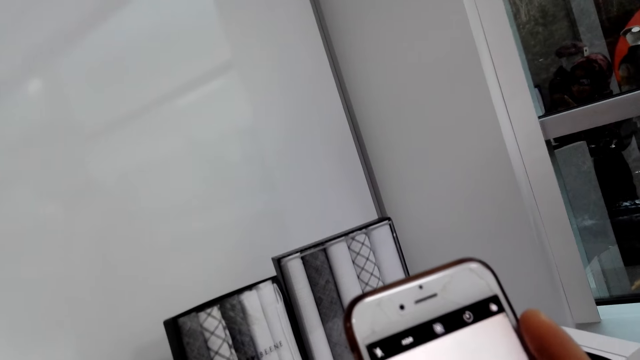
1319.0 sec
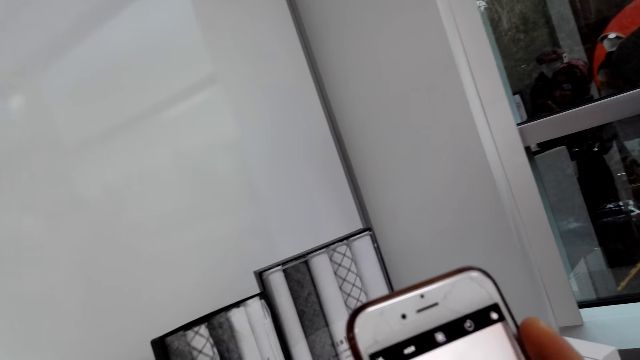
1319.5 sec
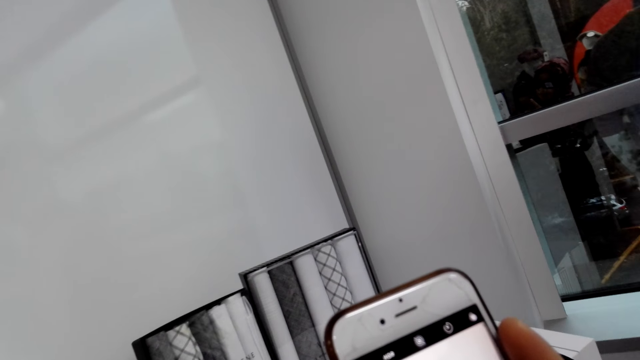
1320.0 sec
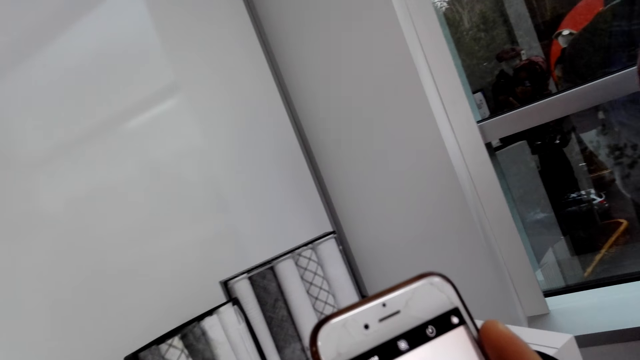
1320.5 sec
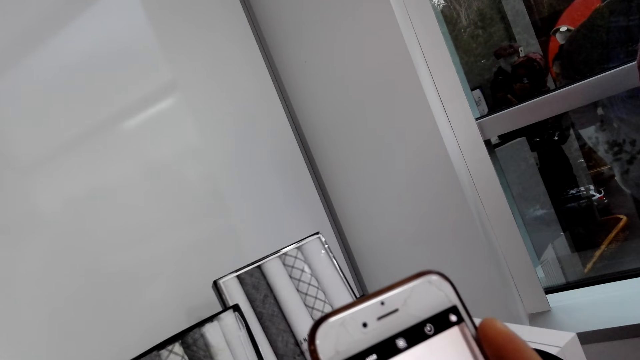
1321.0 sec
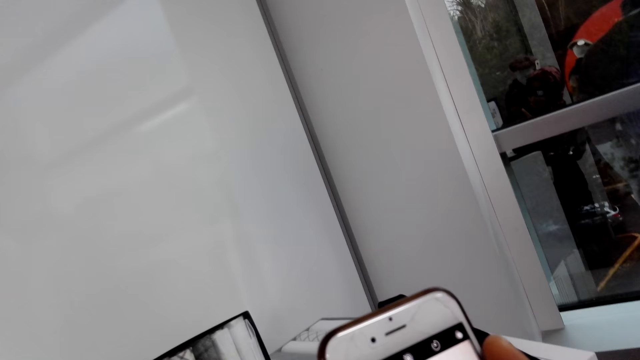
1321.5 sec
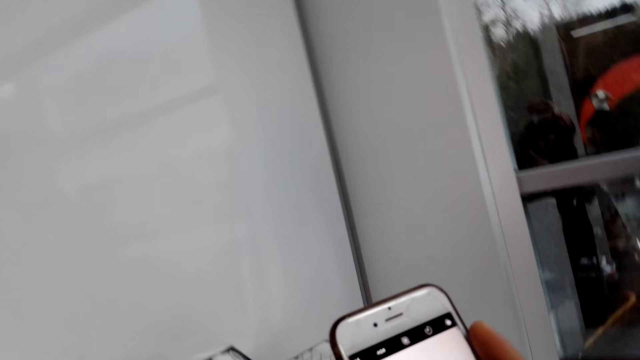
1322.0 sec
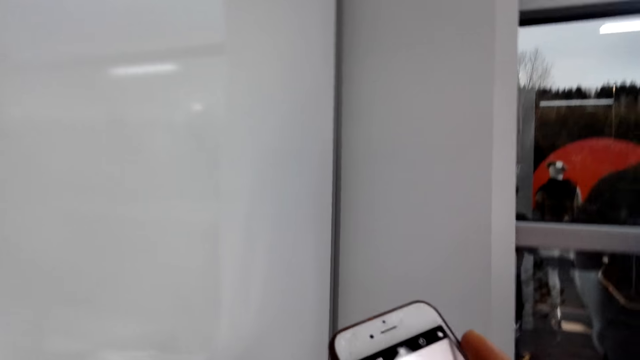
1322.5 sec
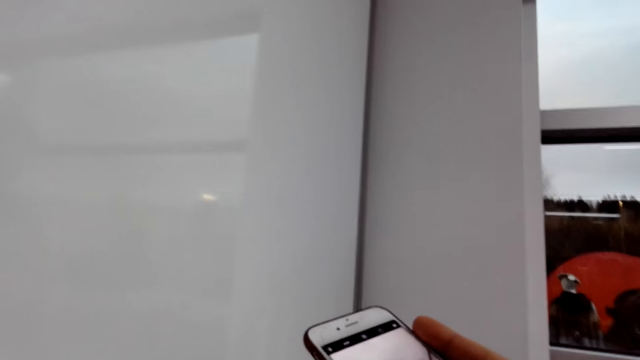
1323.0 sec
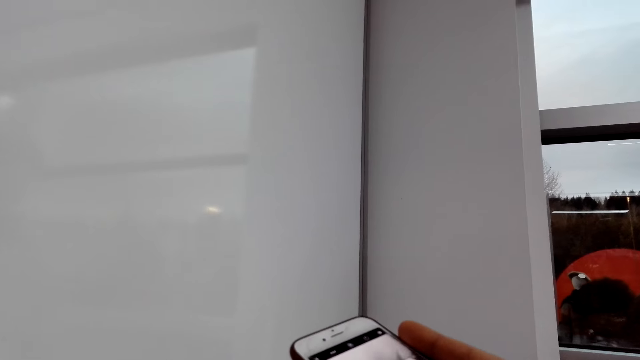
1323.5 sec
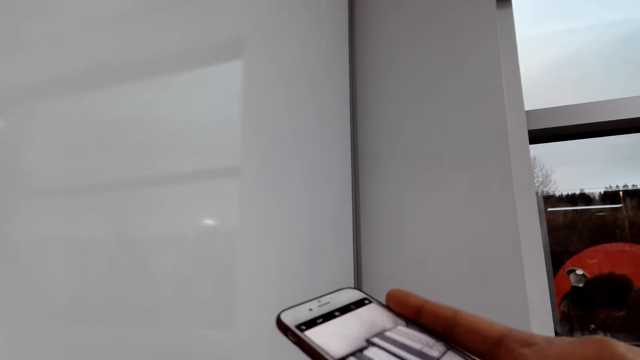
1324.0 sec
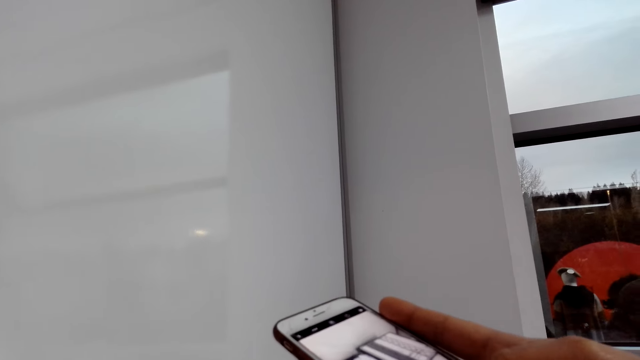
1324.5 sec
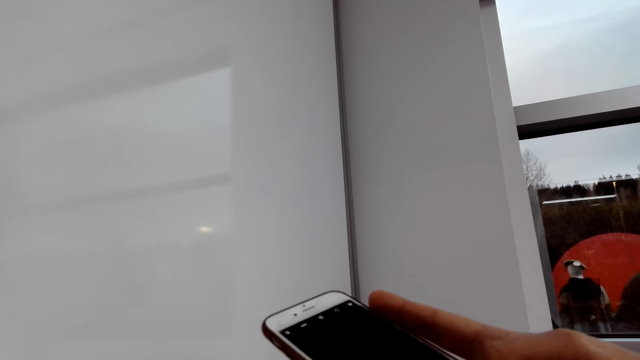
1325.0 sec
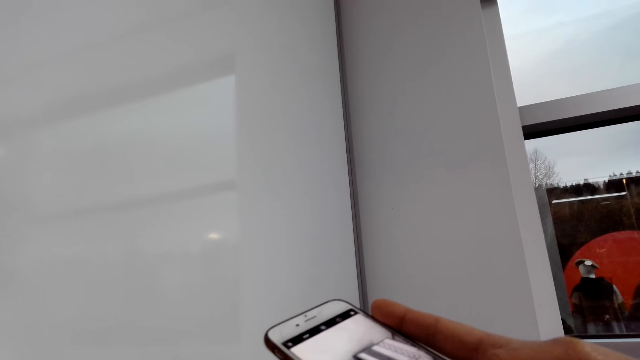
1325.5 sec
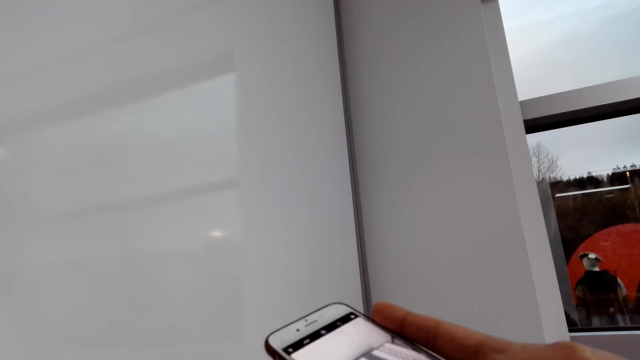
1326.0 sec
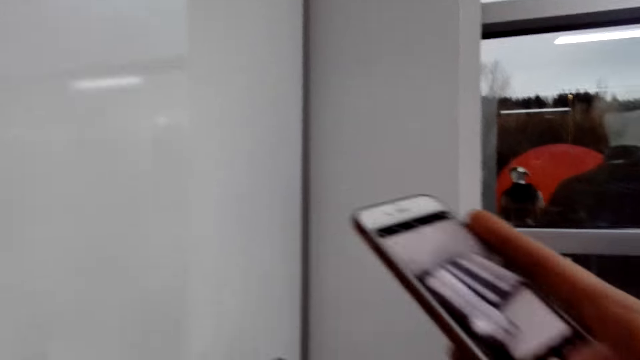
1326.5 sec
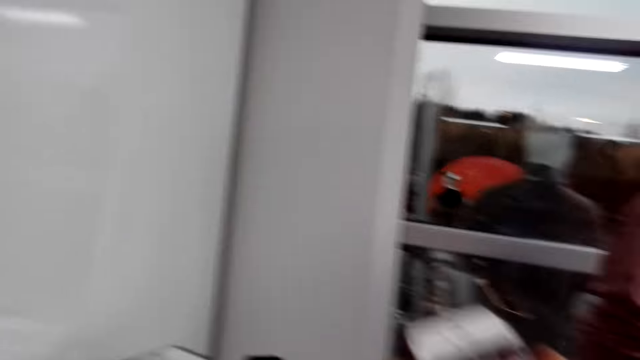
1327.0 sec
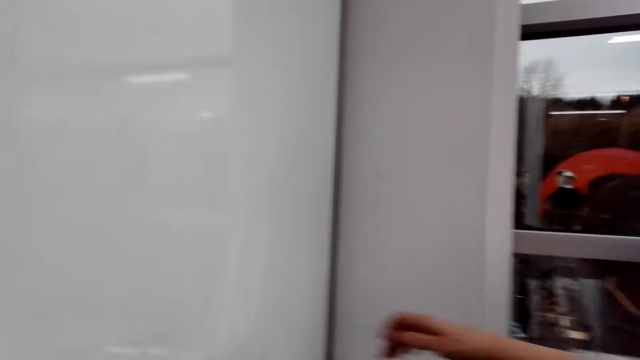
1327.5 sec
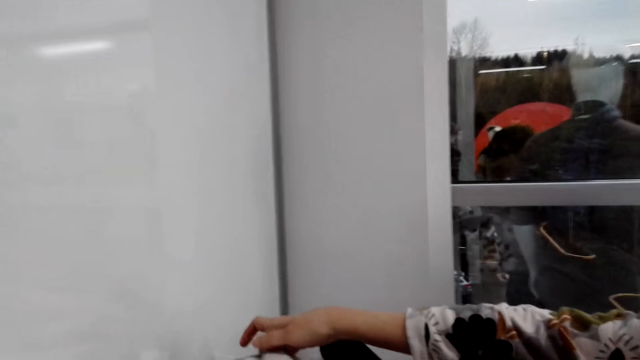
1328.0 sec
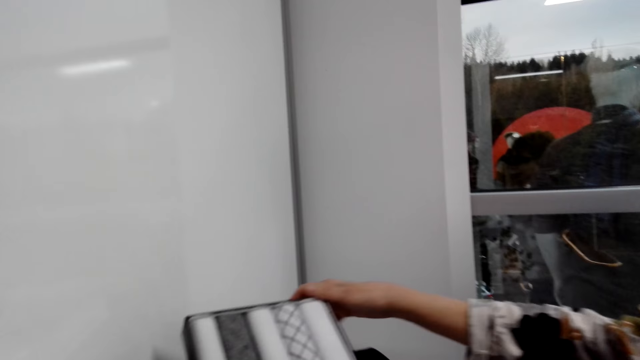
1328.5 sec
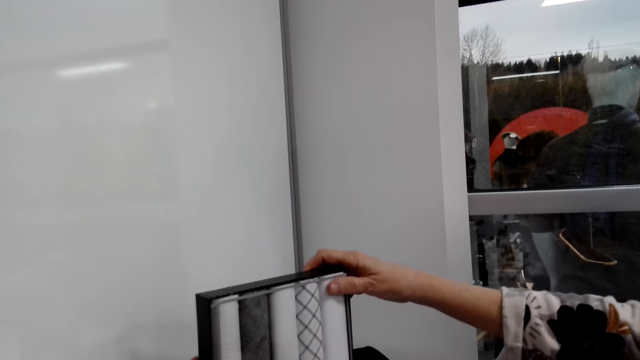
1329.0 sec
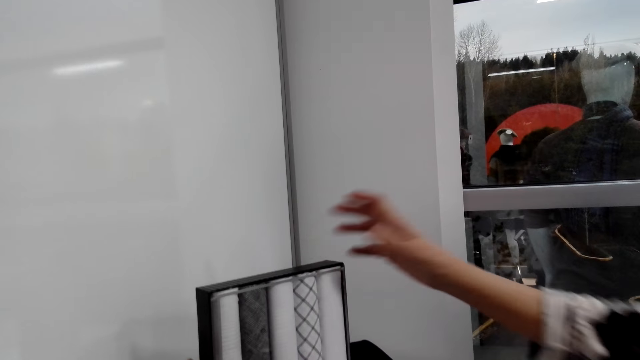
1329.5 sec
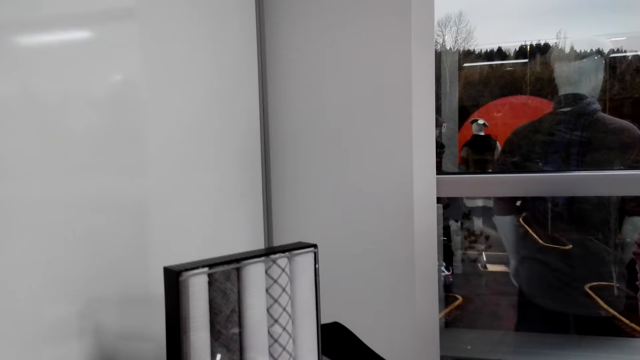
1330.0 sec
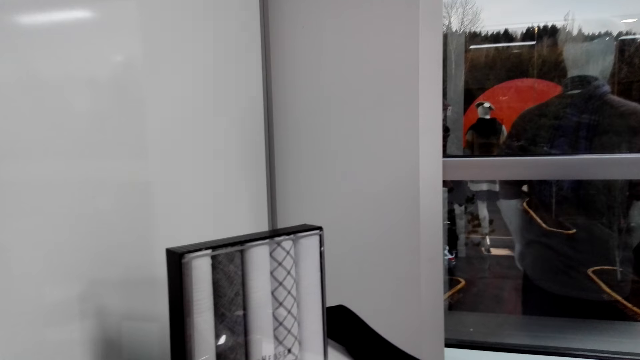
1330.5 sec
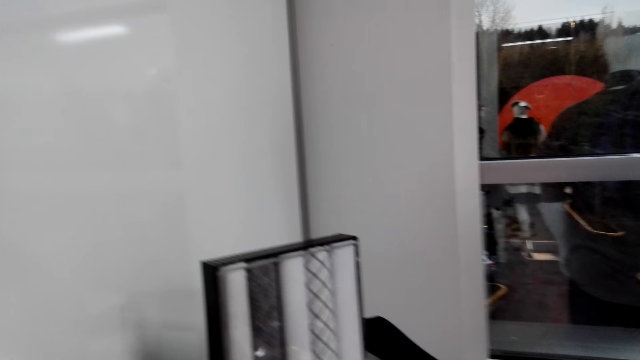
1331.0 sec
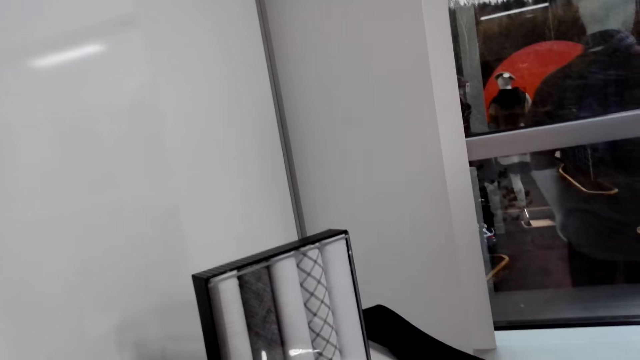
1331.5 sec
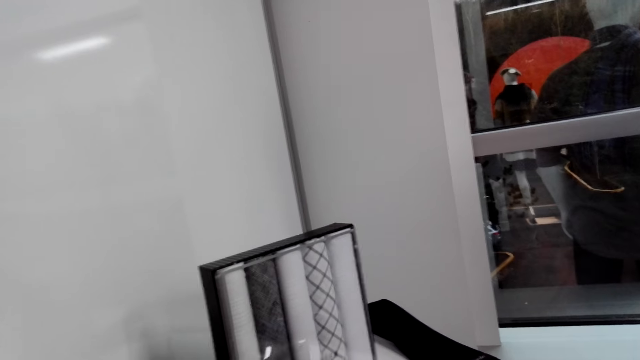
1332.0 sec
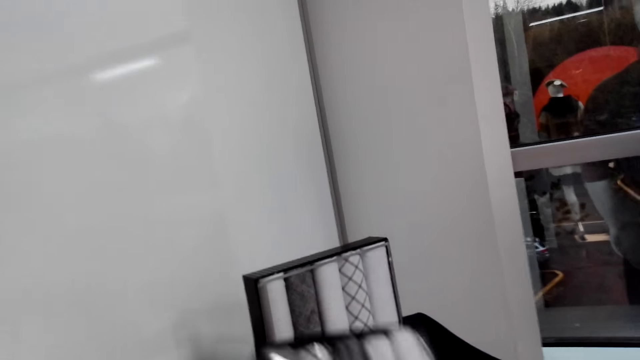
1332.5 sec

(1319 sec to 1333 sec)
The camera wearer takes a photo of the scarf with the cell phone. A person raises something on the table.

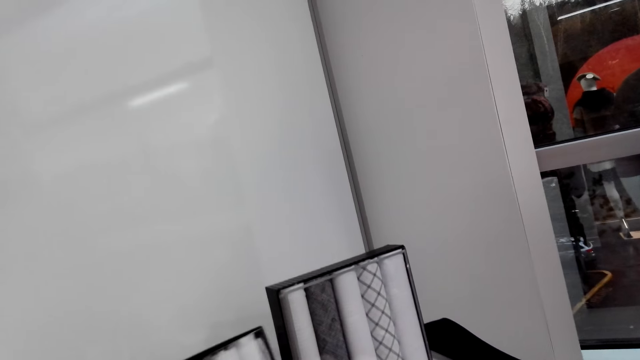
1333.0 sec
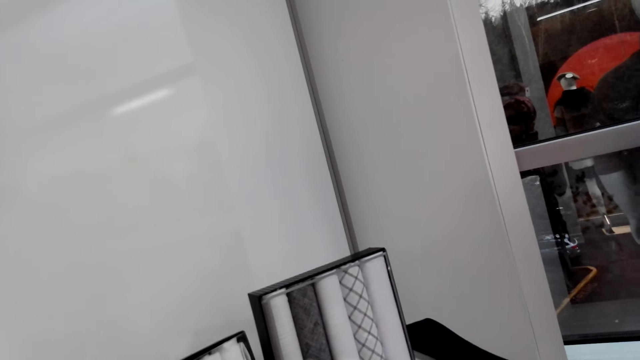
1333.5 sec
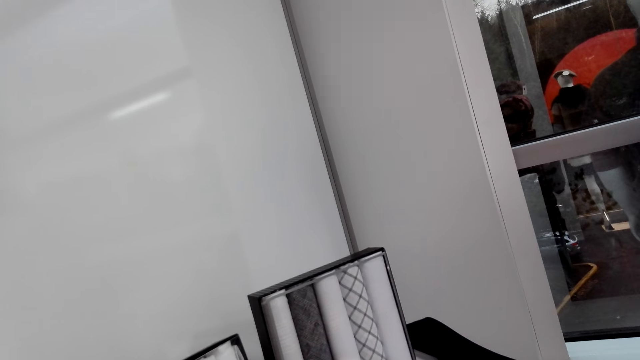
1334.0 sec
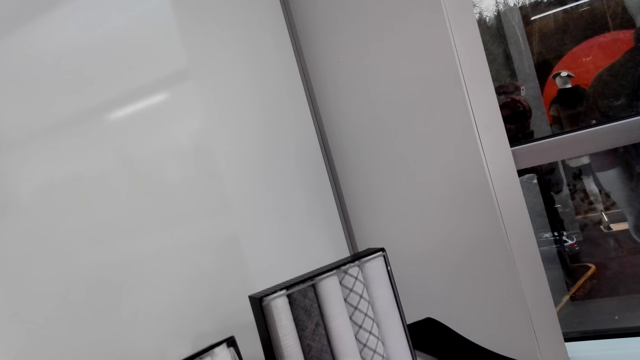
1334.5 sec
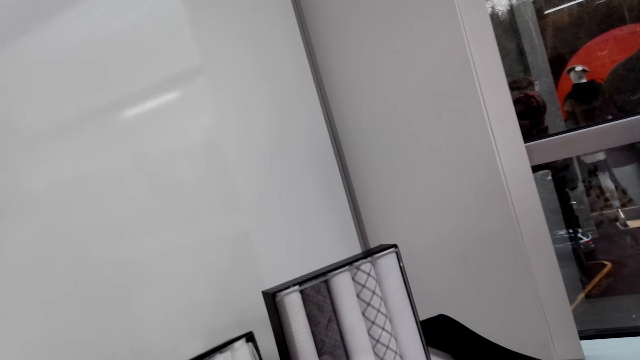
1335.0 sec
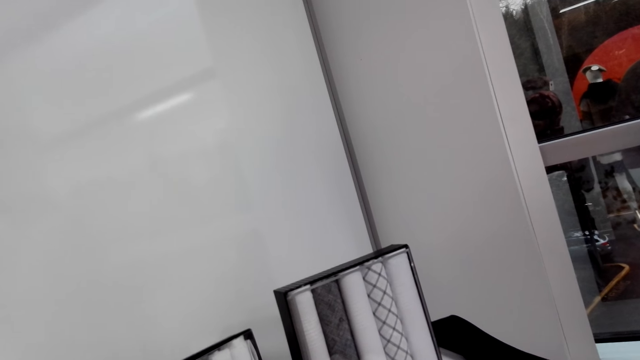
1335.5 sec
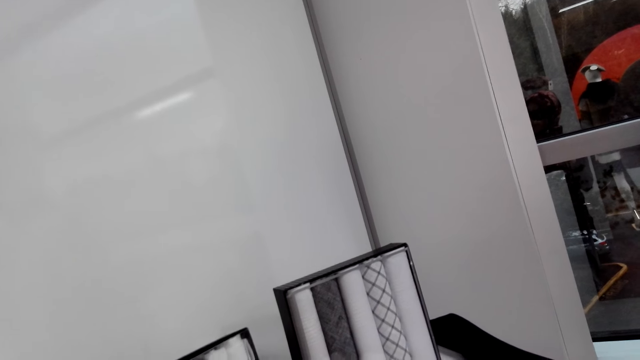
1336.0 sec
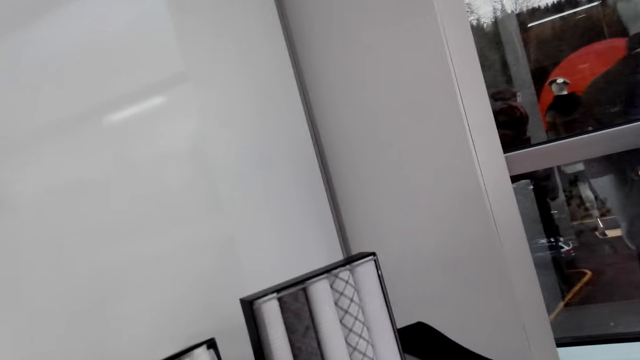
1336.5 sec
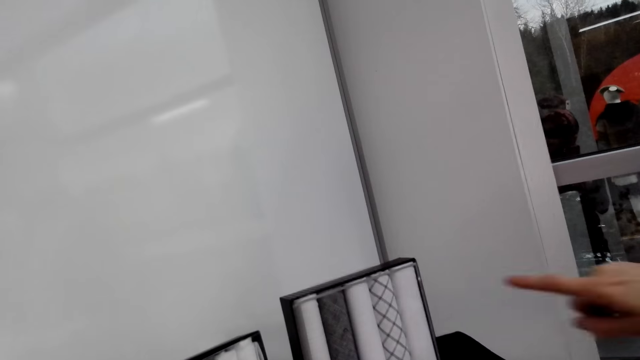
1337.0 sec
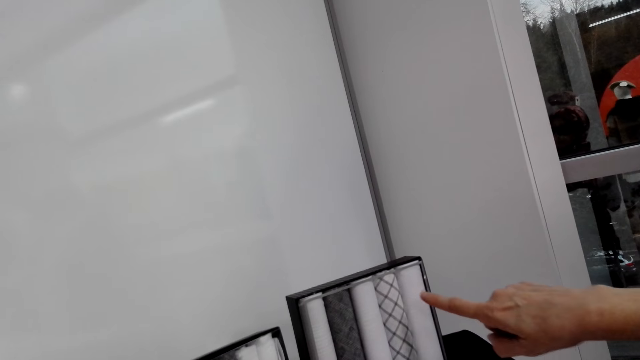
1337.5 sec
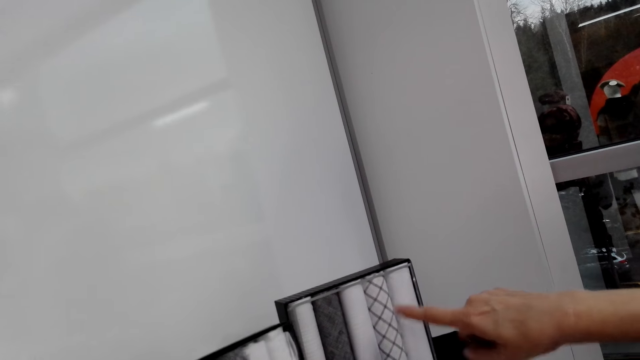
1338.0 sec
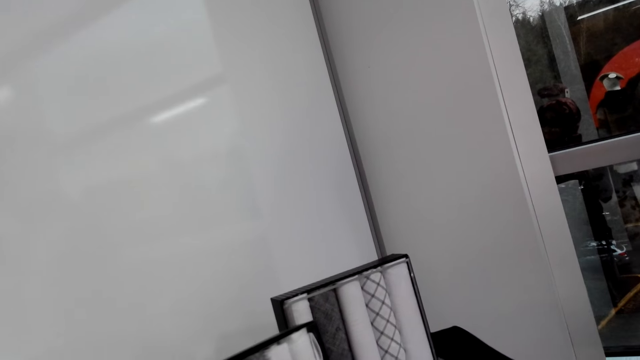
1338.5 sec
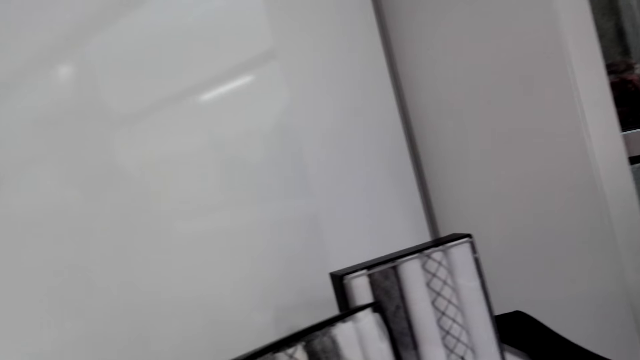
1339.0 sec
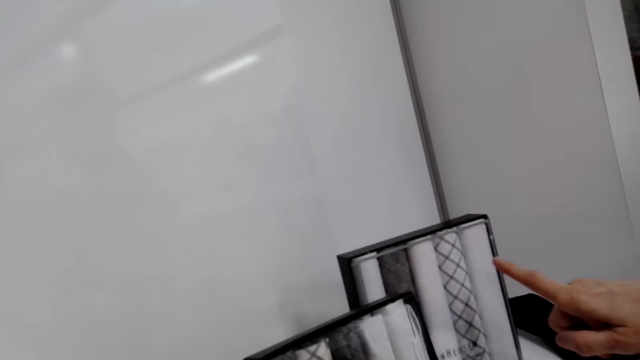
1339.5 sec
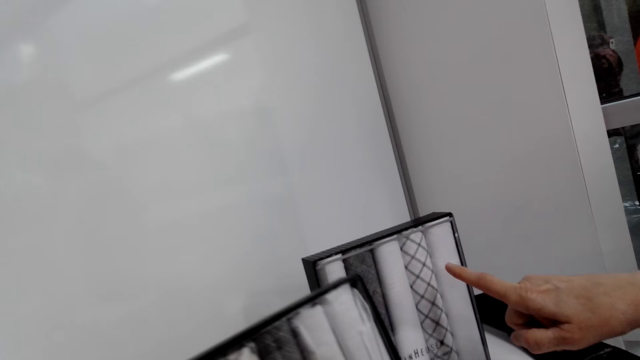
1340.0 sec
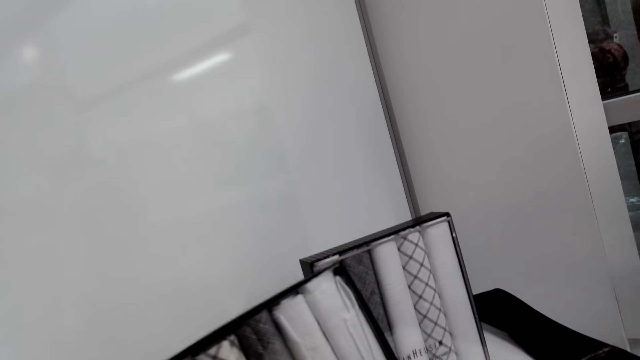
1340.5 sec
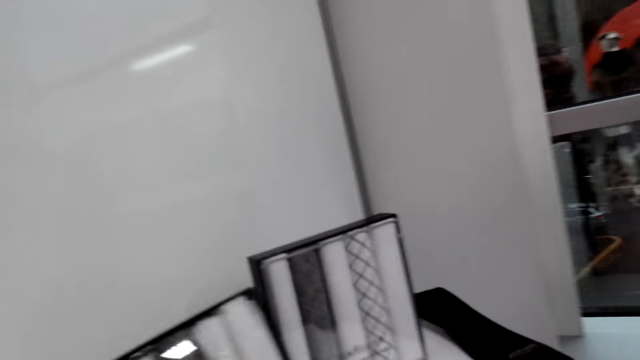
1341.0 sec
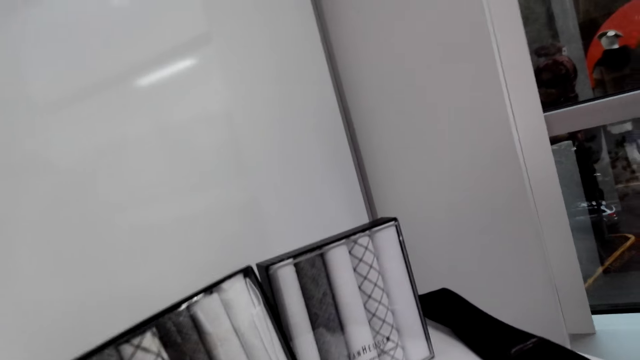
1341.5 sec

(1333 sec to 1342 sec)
A person points towards something.
